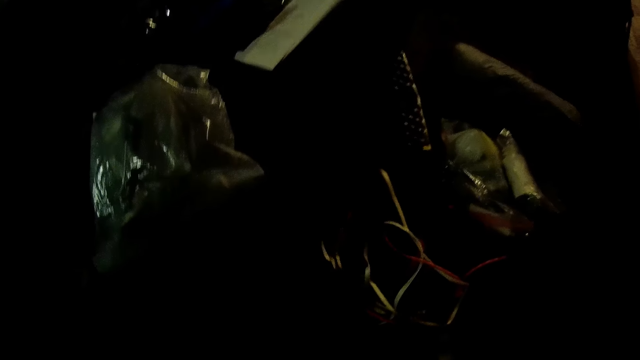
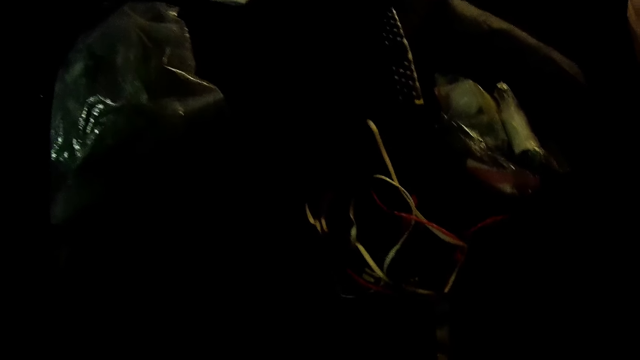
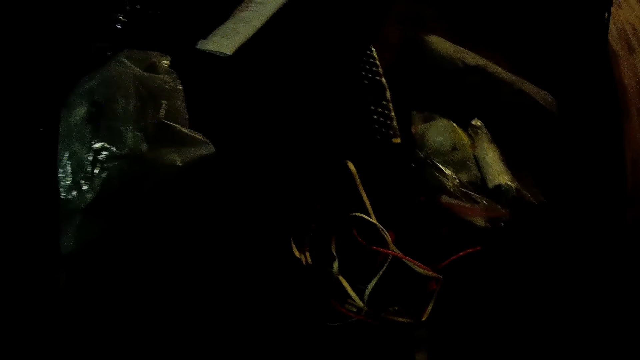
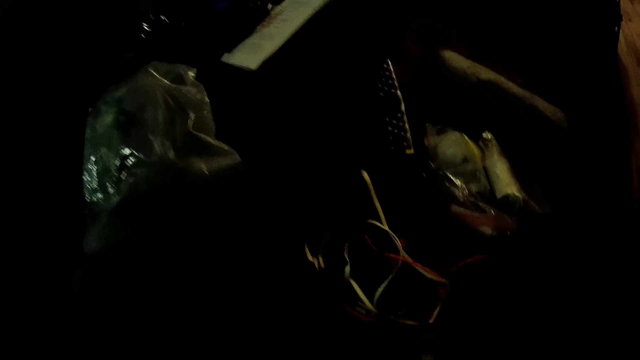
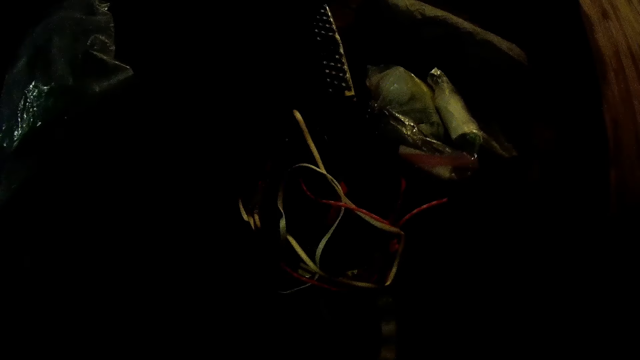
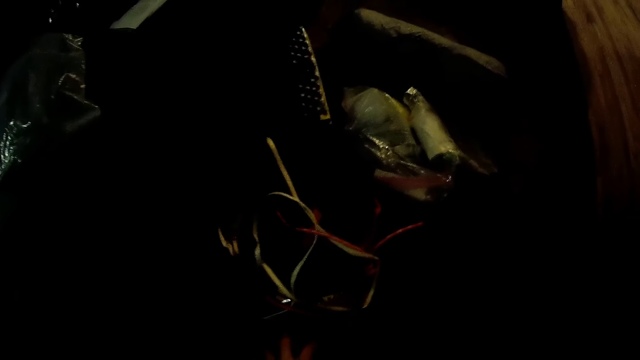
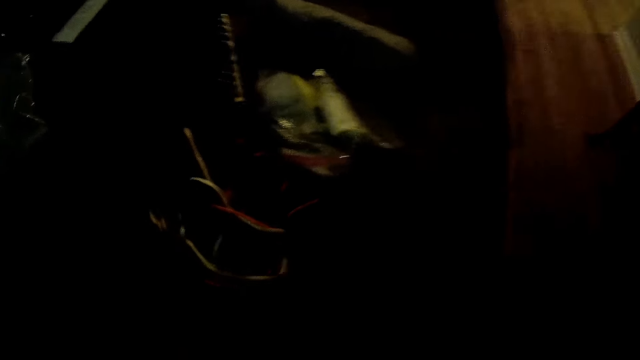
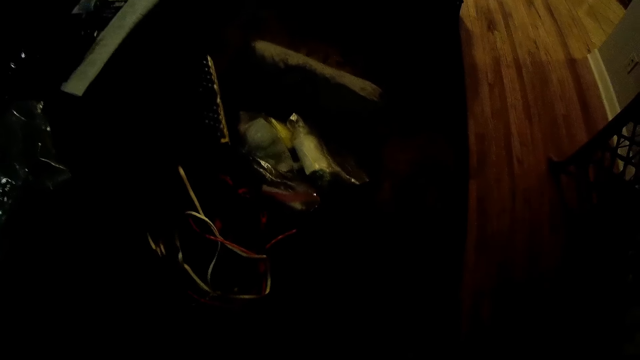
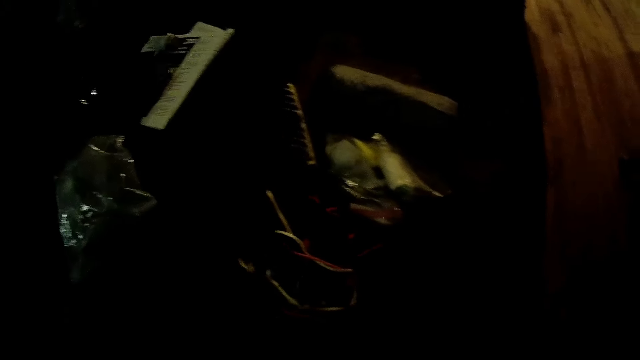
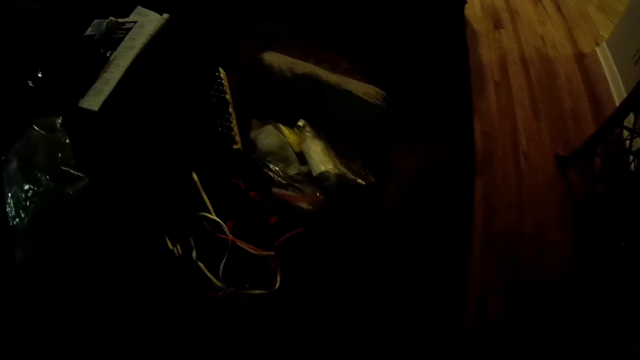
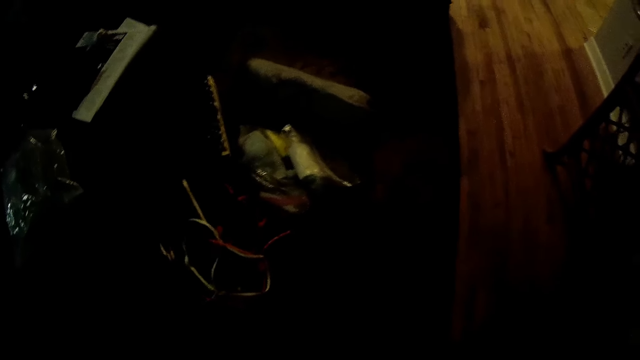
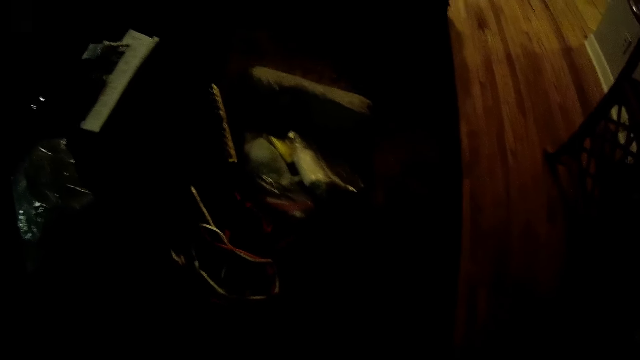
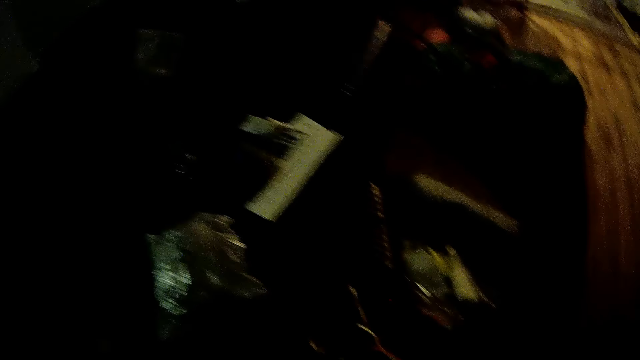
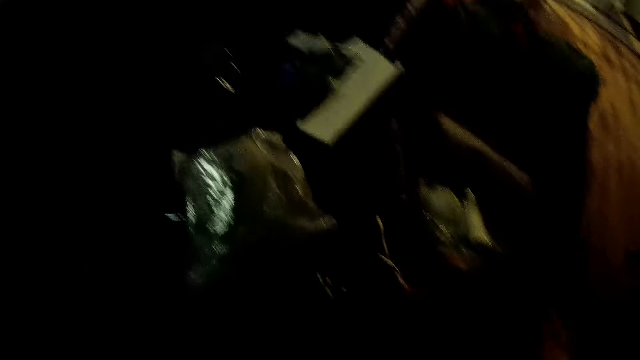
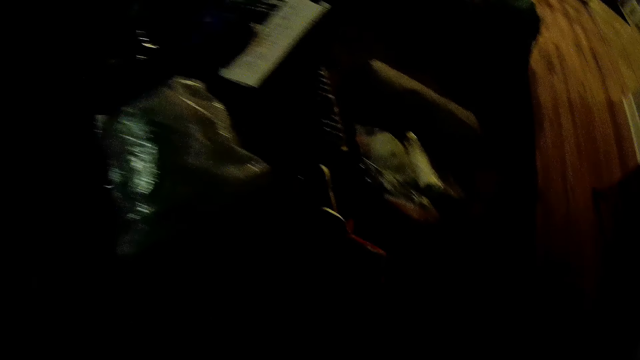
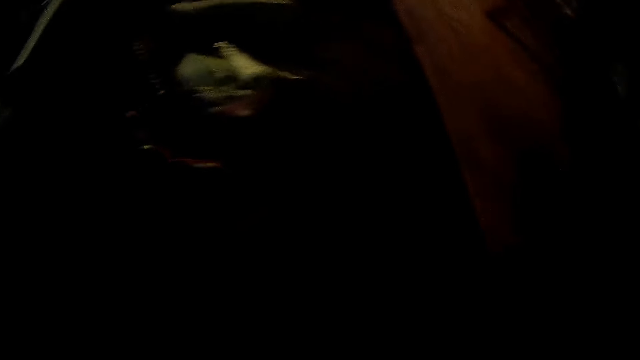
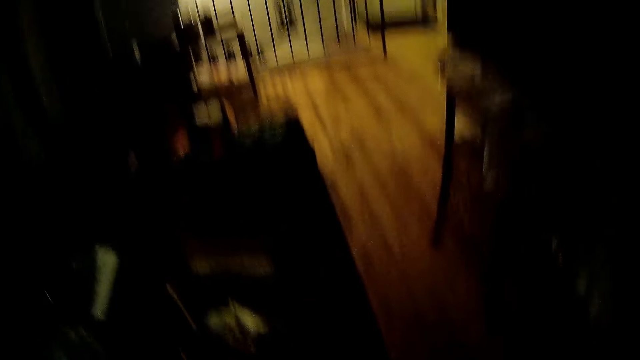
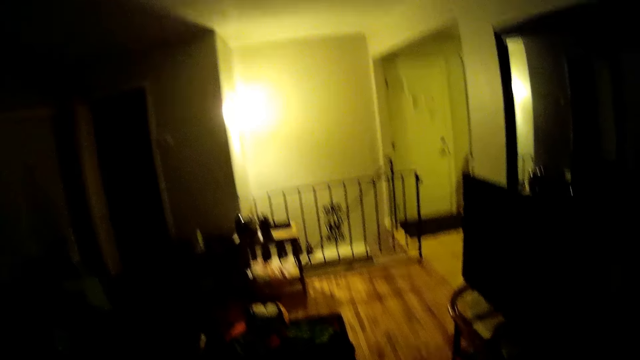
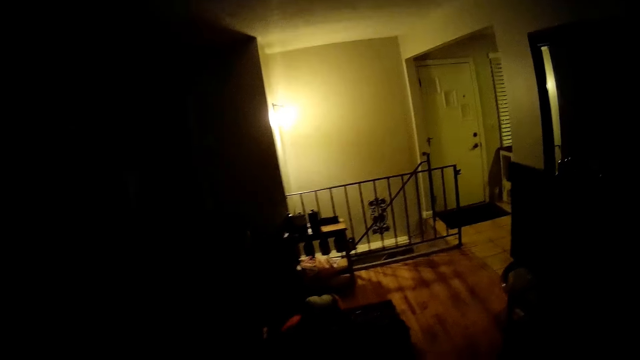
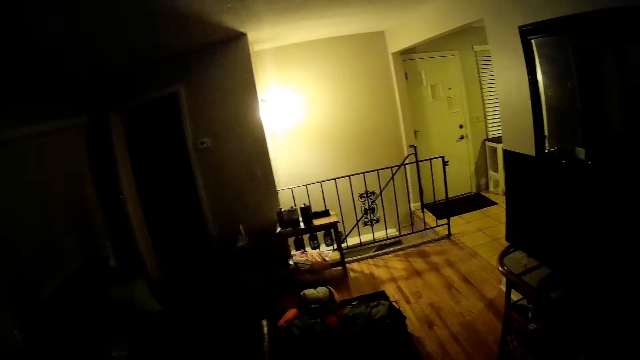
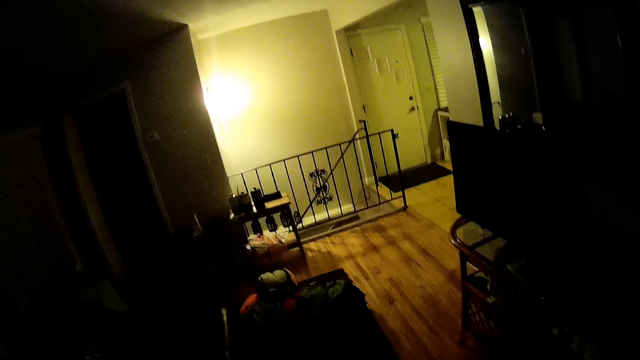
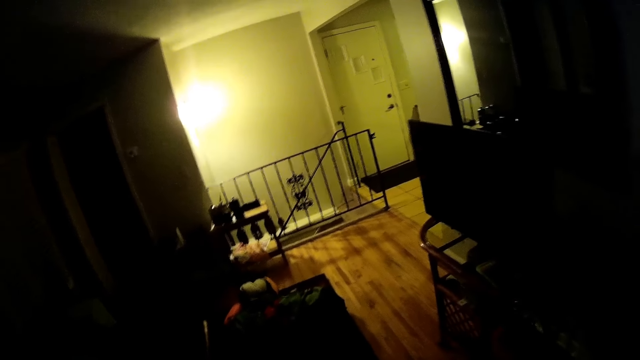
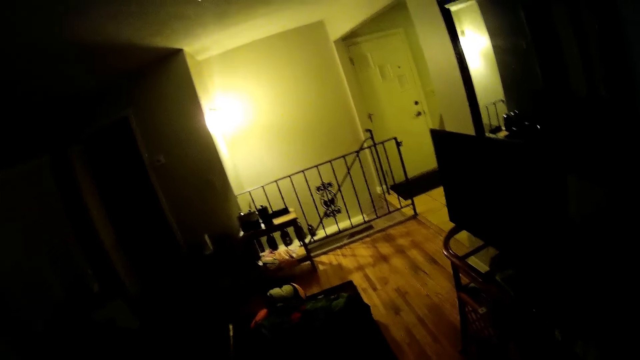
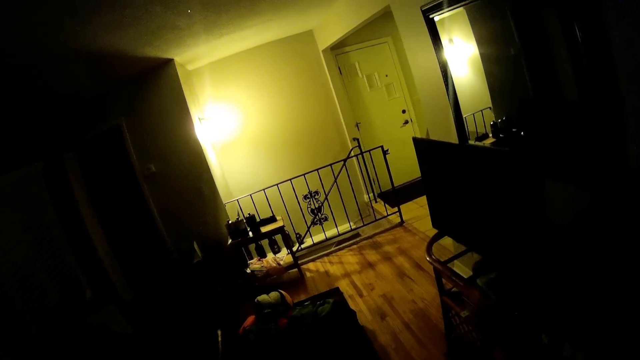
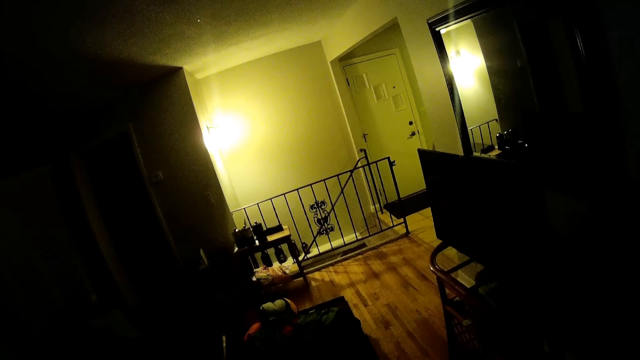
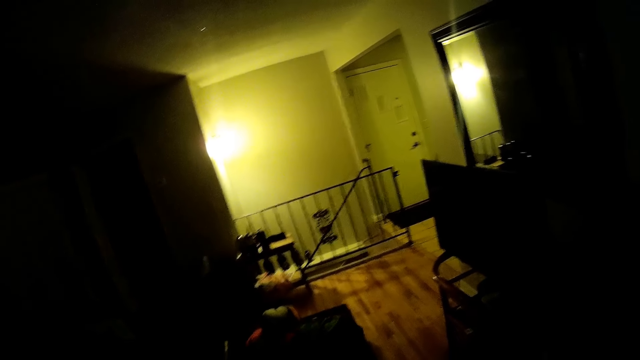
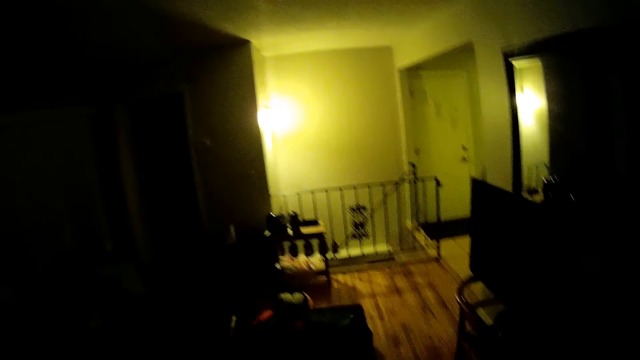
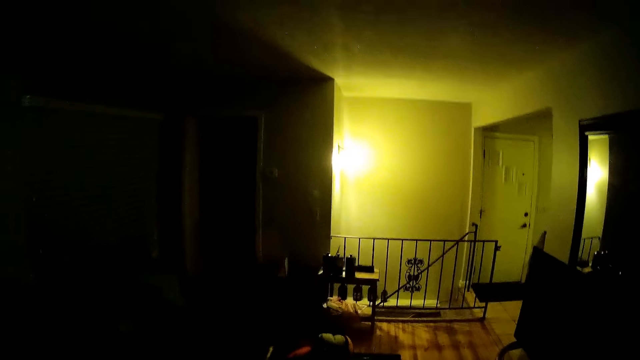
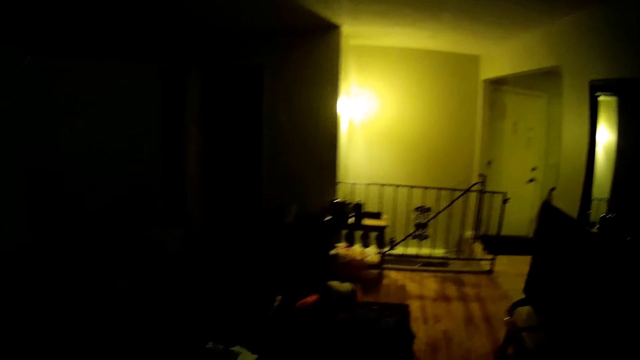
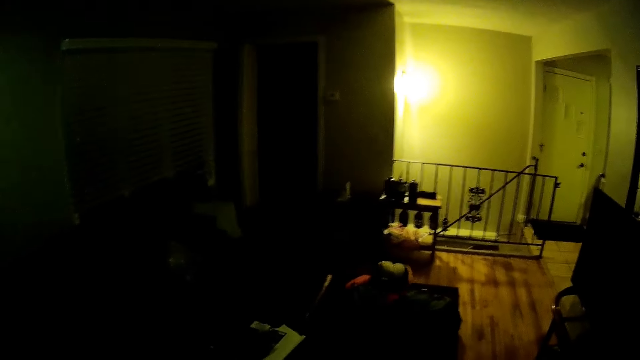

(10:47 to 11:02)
The camera wearer arranges clothes on the floor. They look around.

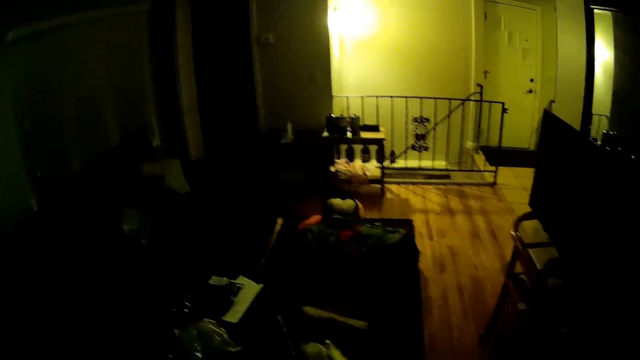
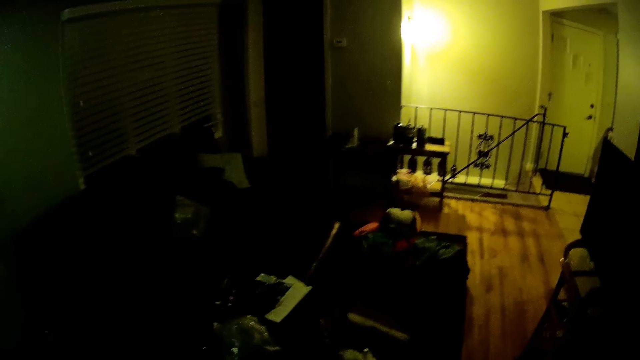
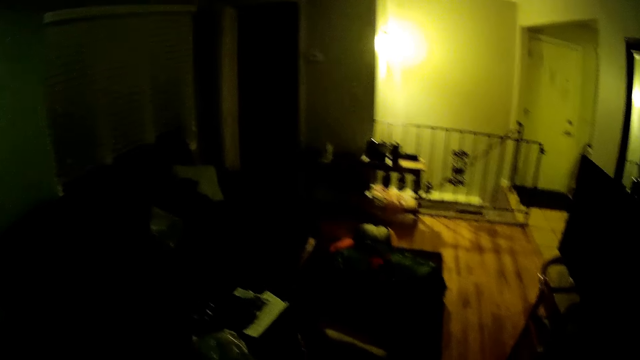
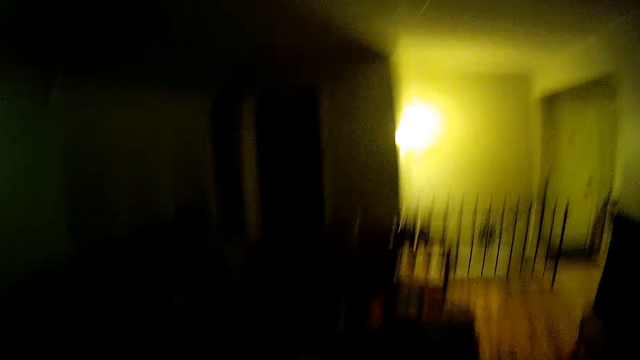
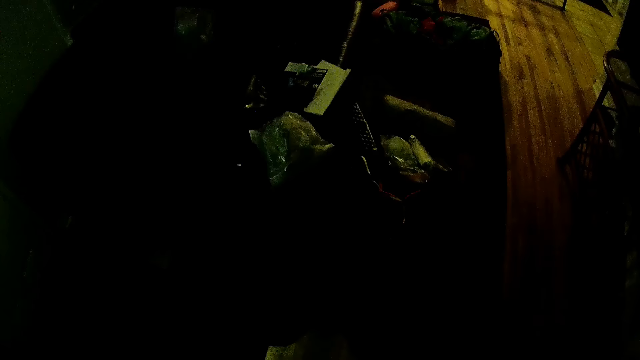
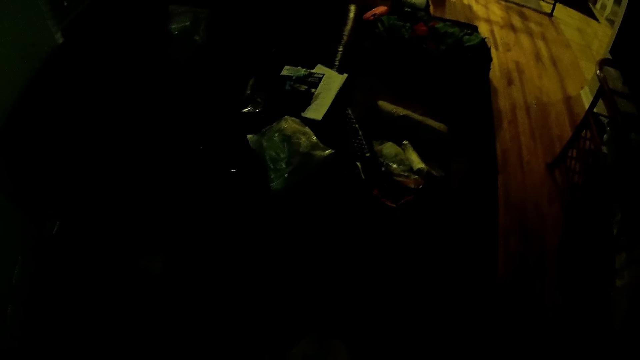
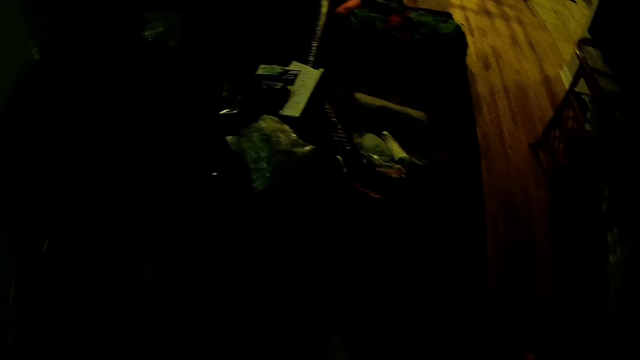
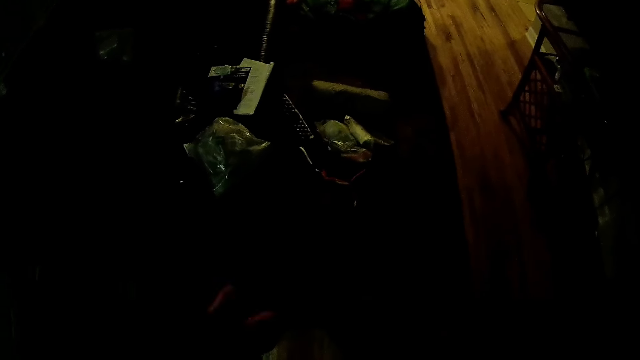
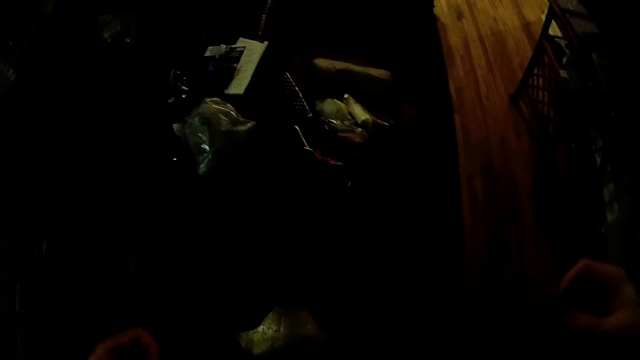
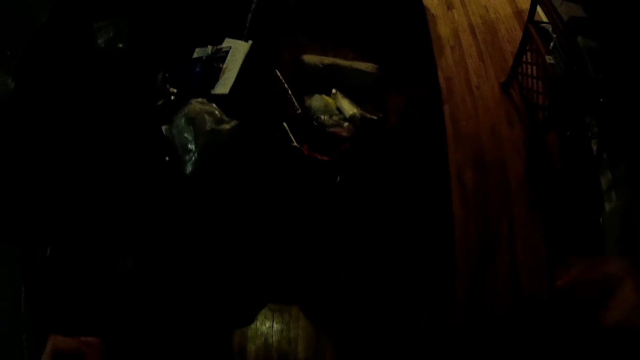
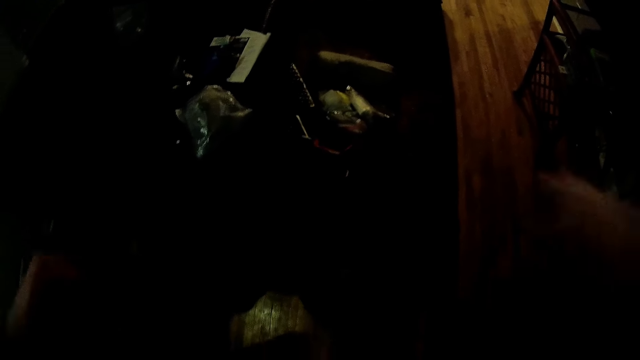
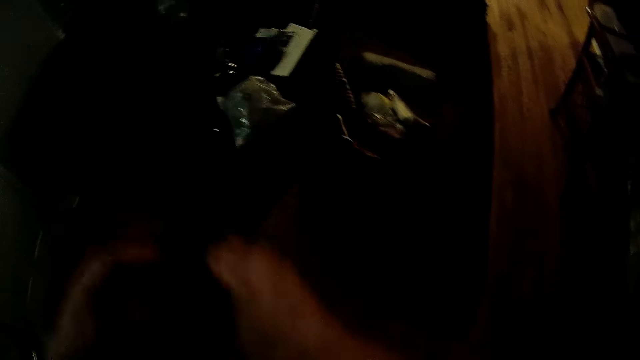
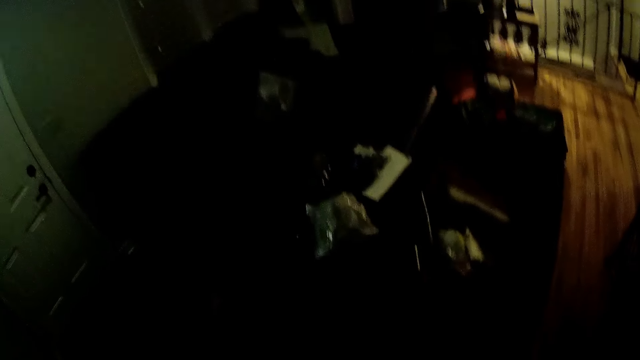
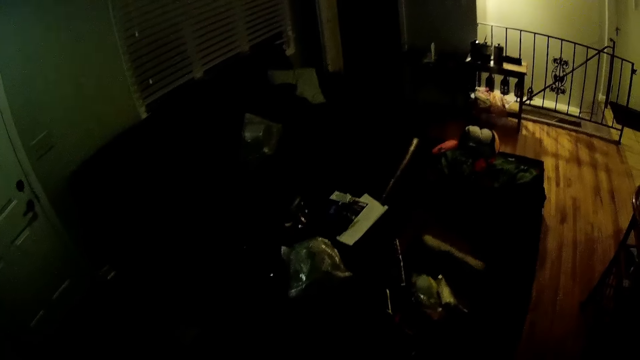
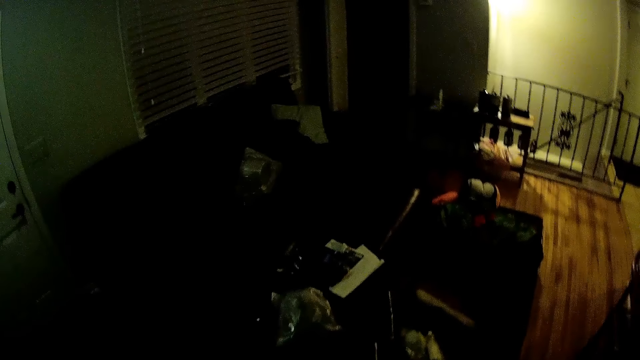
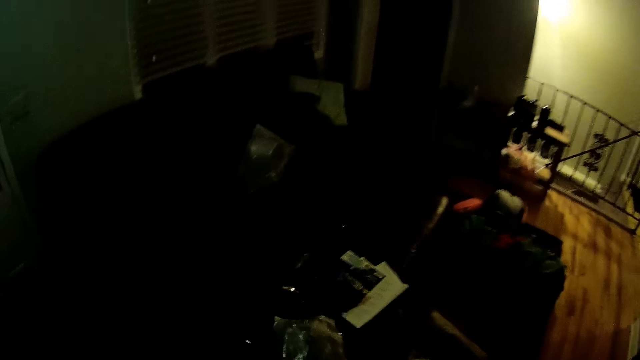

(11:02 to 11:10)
The camera wearer folds a cloth with both hands.
